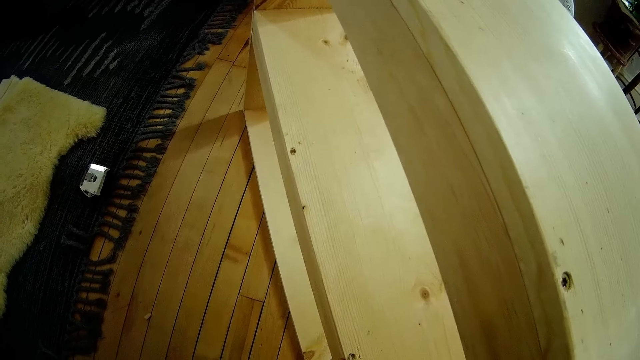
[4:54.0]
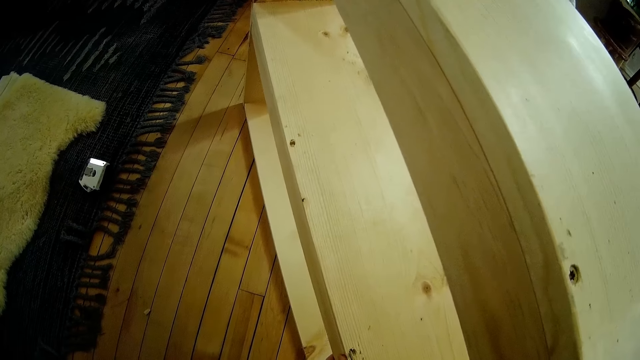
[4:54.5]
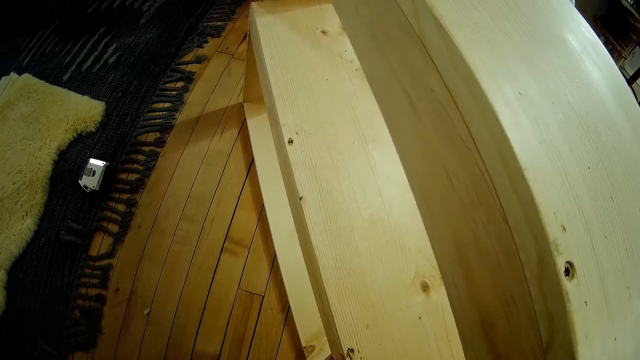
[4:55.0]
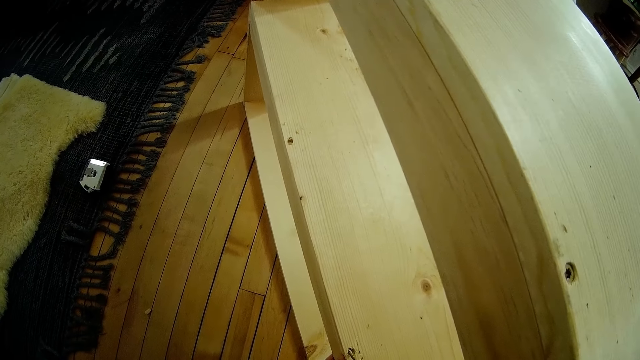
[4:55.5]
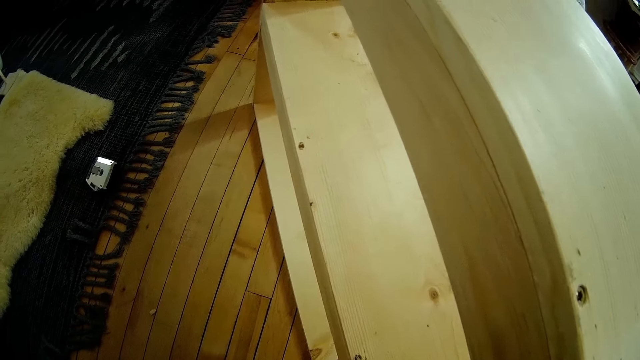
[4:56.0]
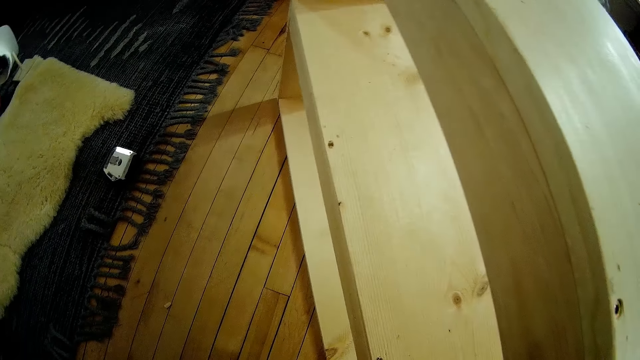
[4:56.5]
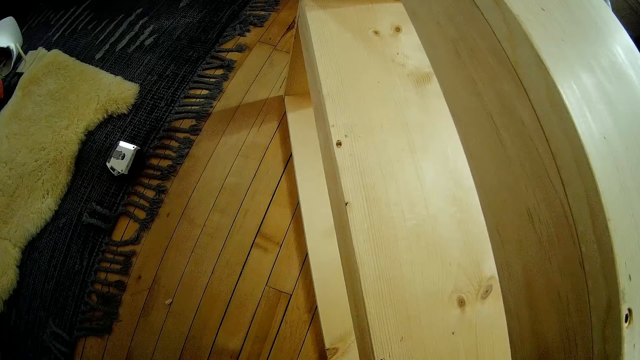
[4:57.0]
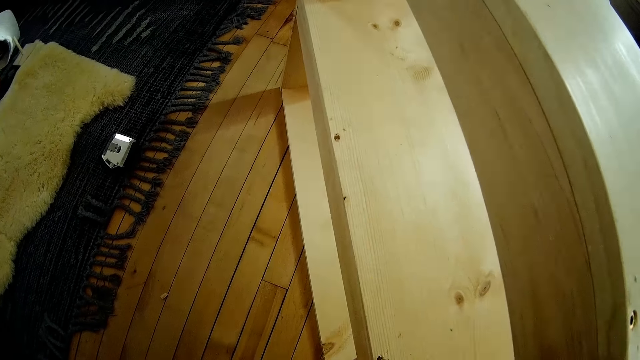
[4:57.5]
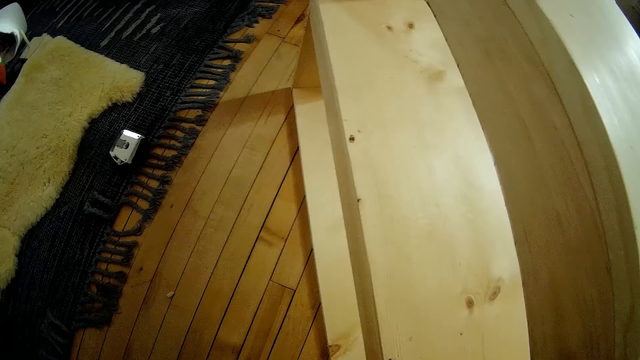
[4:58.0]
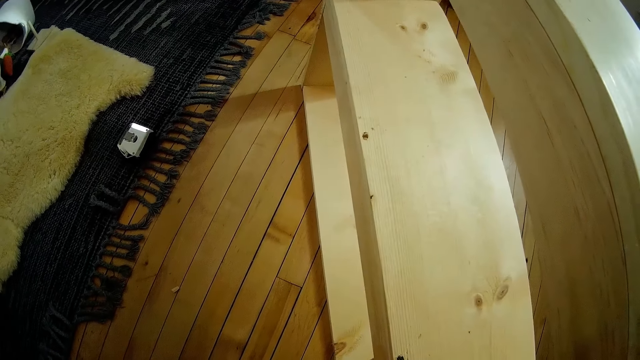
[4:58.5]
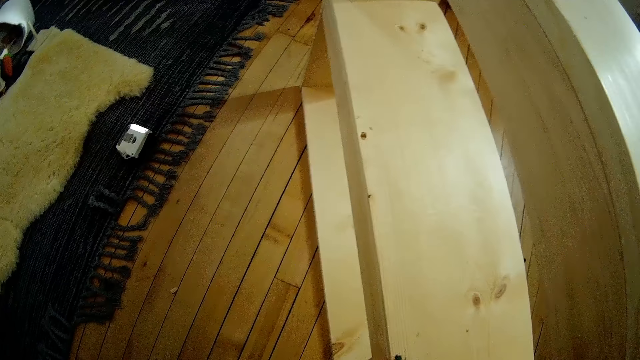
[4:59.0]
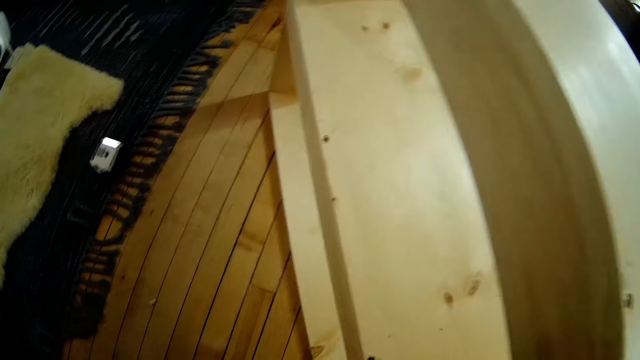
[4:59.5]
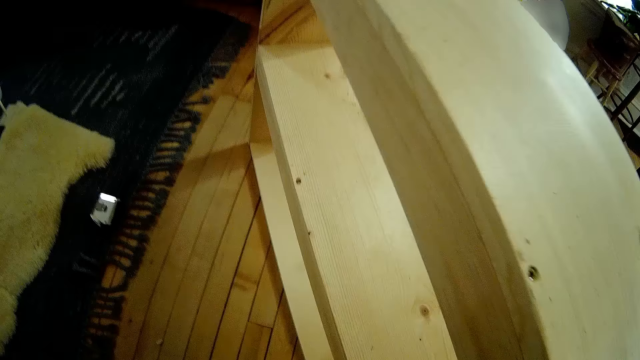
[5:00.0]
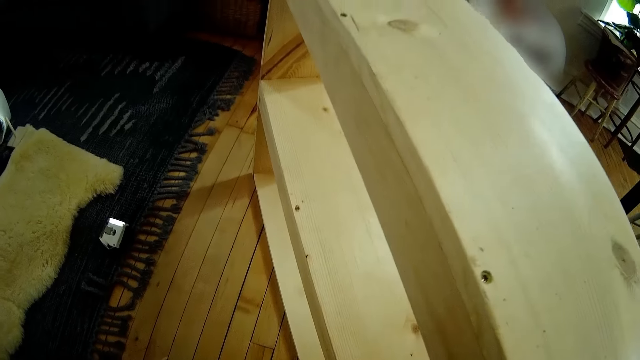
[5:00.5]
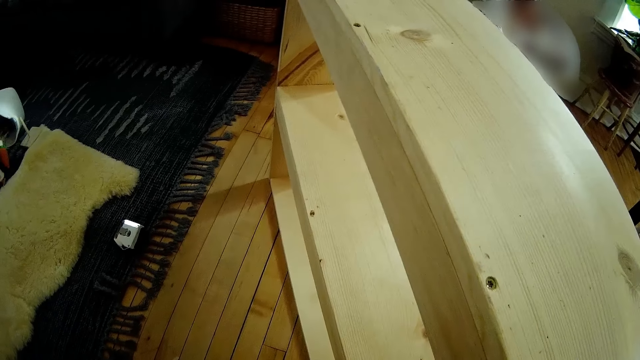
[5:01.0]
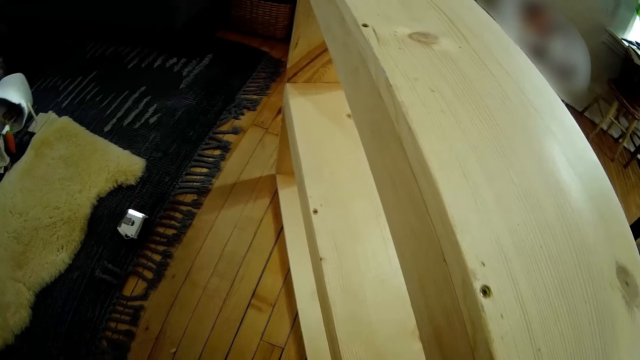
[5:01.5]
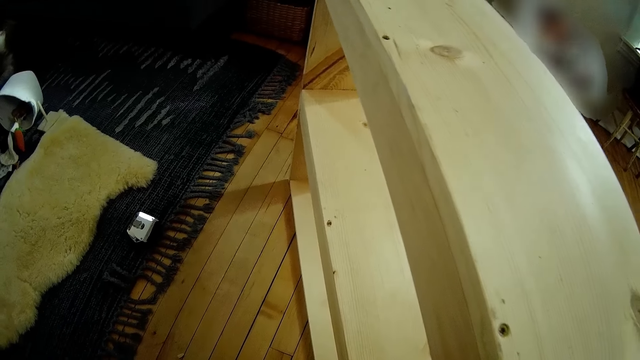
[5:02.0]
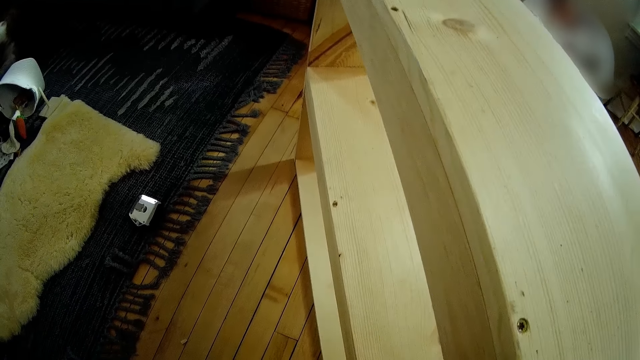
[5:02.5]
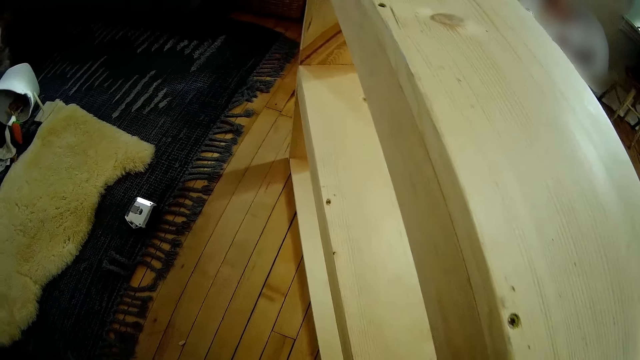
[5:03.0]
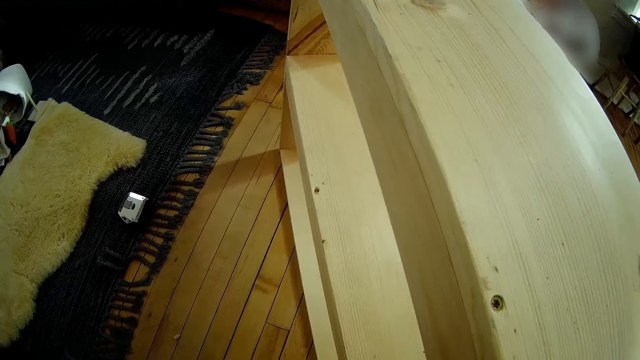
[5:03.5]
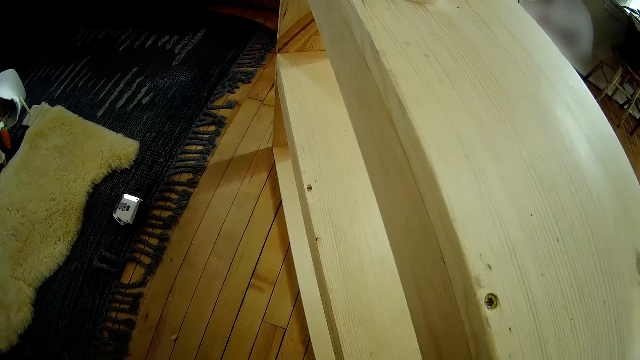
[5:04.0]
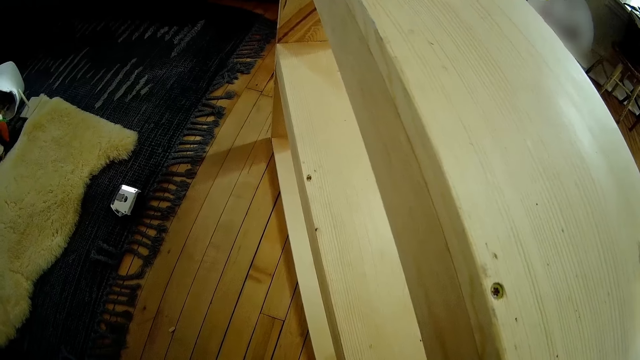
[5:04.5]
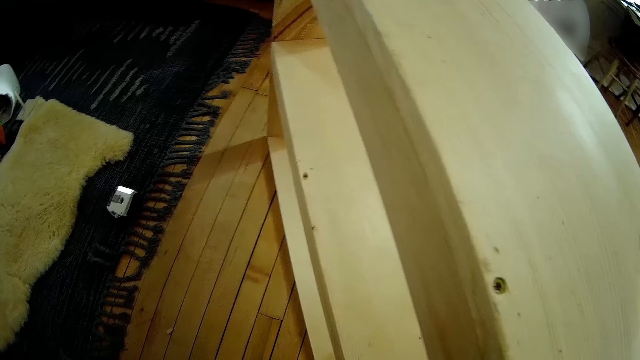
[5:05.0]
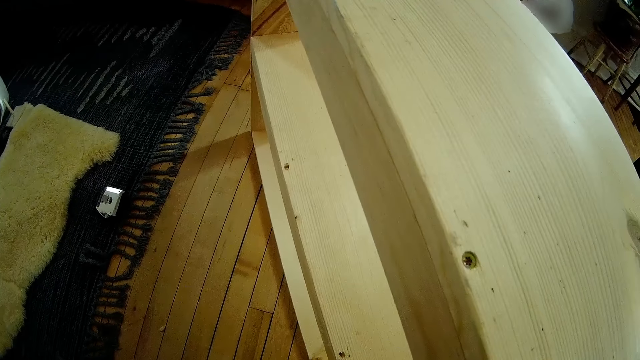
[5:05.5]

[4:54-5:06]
The camera wearer drills the wood shoe rack. They drill the wood shoe rack again.

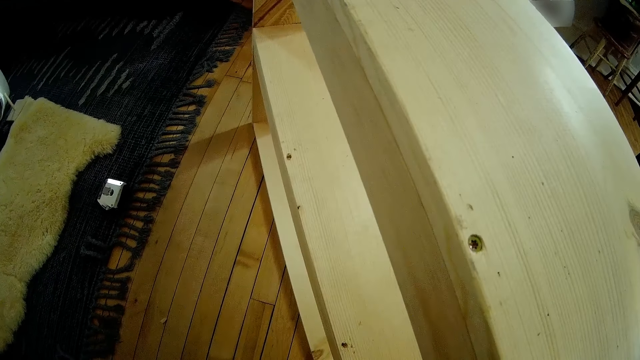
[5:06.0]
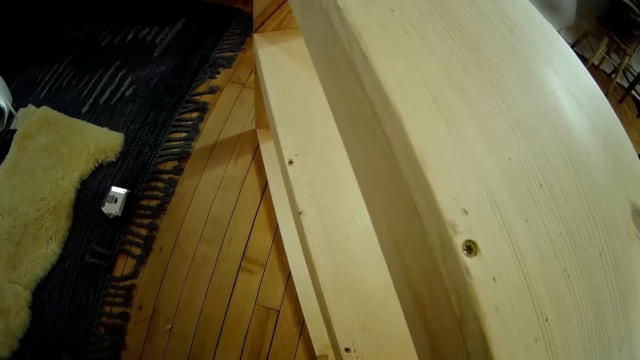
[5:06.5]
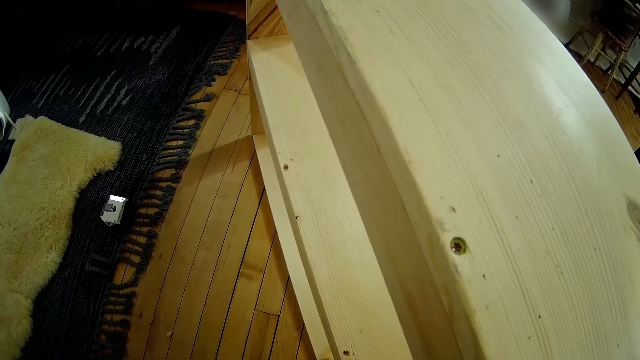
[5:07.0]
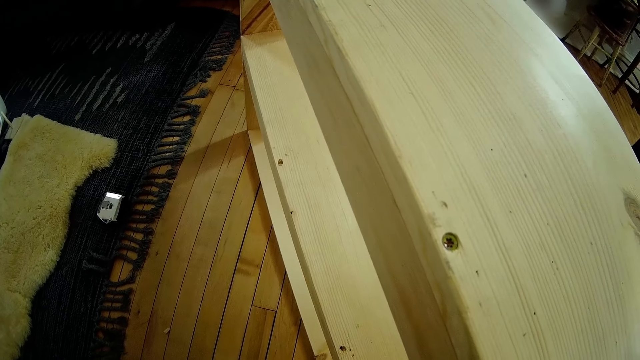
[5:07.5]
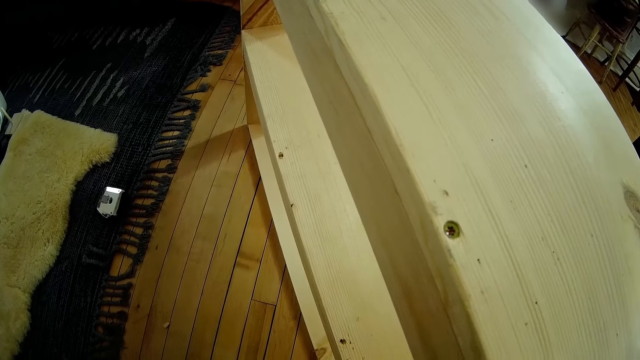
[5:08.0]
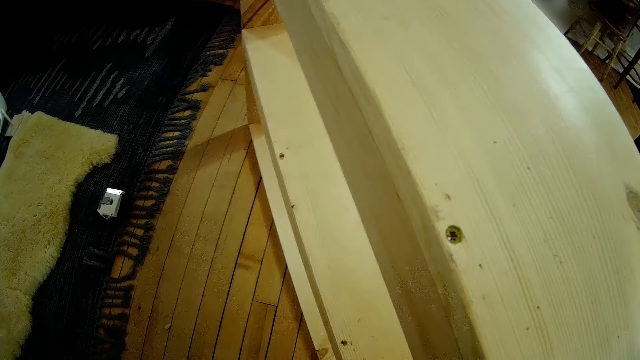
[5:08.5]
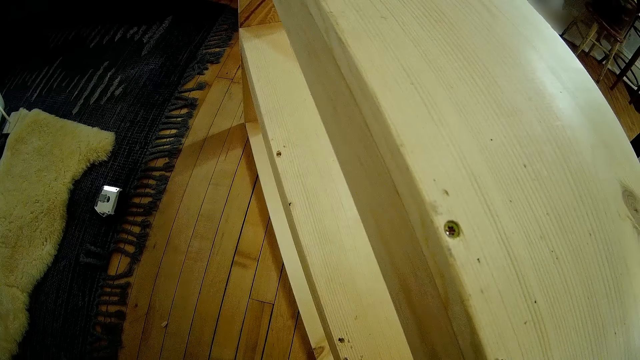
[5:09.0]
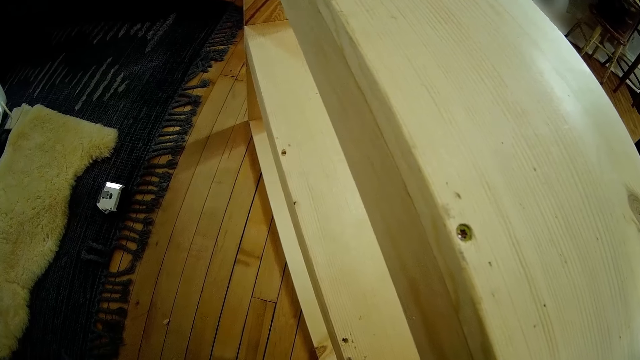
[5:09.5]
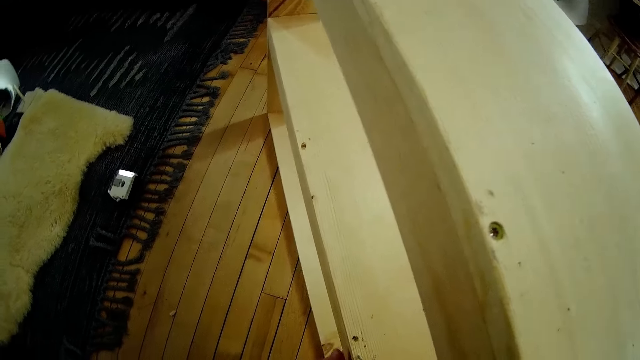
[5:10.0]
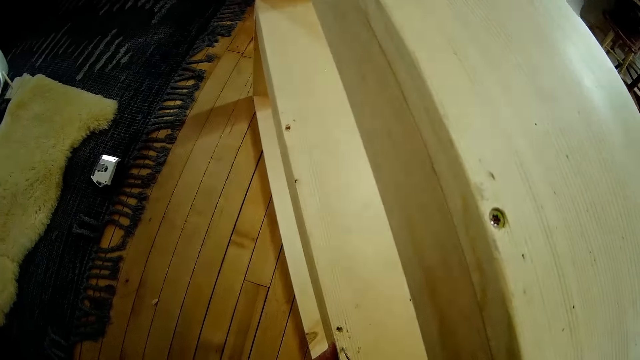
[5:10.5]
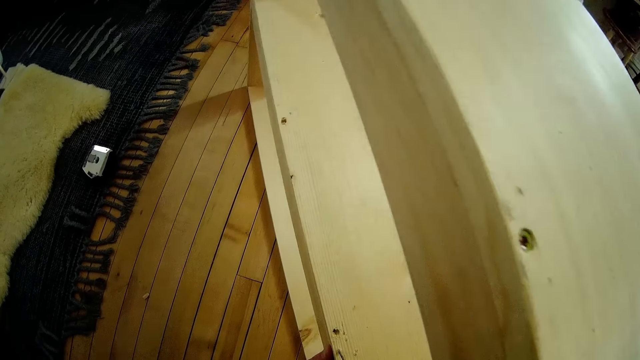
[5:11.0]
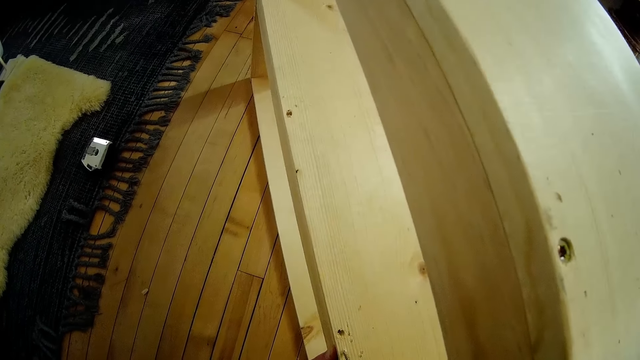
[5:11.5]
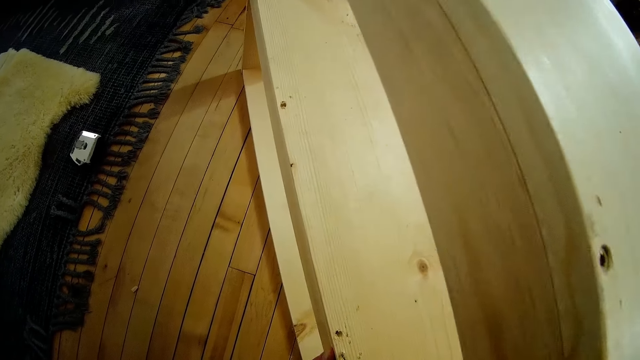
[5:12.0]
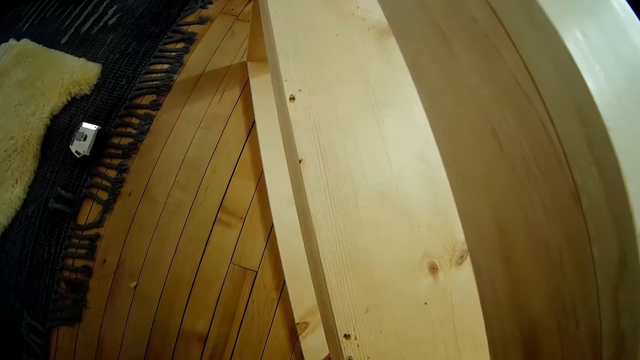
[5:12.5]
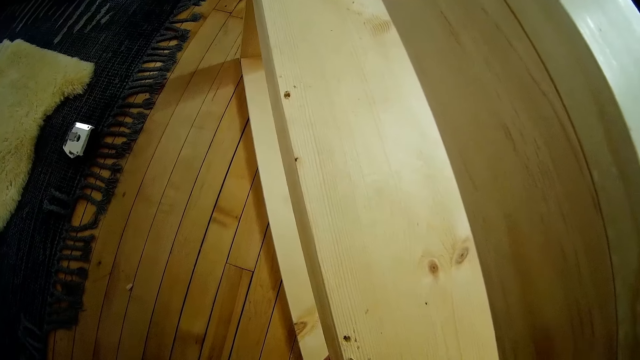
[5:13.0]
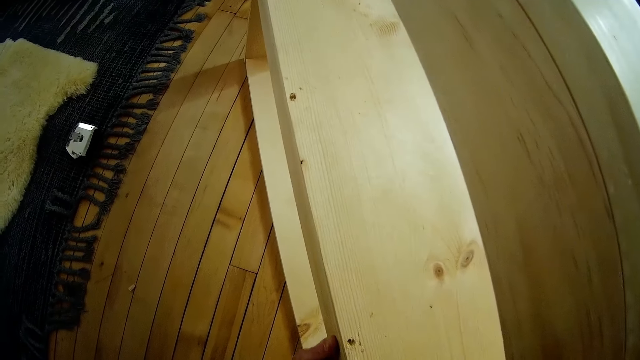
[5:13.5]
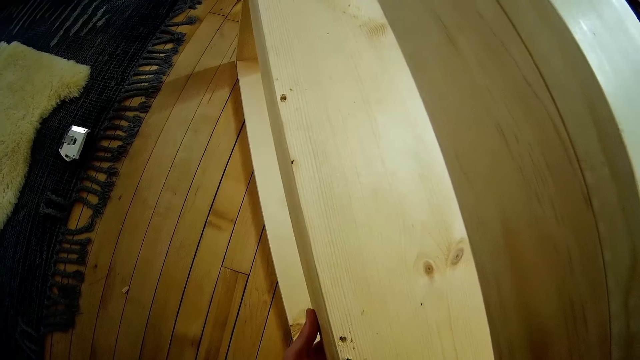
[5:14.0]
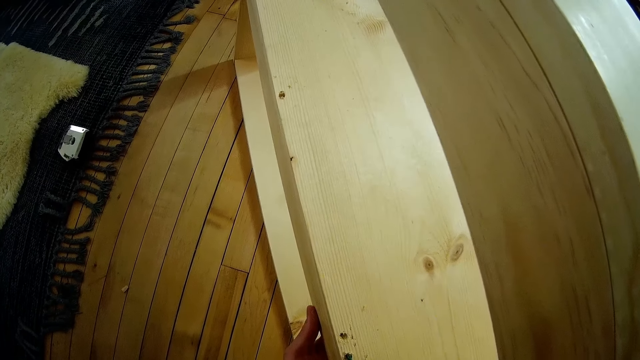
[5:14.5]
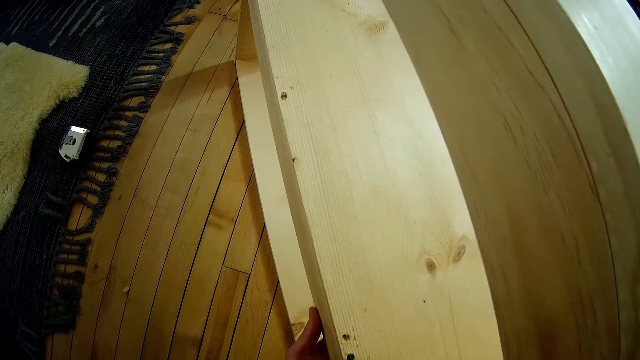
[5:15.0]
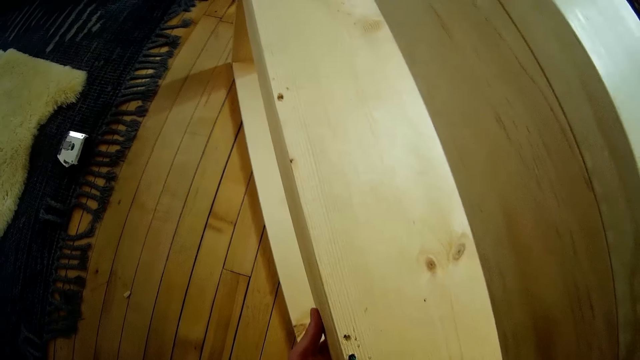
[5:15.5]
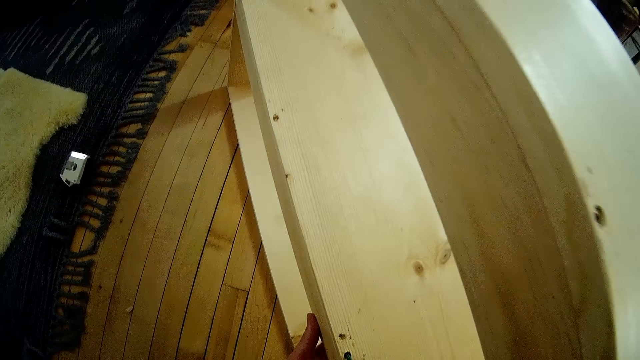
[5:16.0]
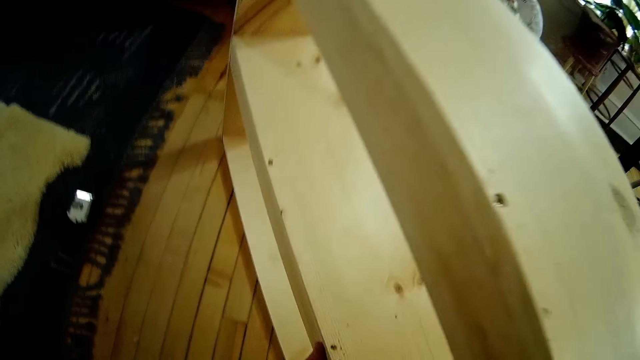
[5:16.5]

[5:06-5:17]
The camera wearer holds a shelf with his left hand. He drills the wood shoe rack.
